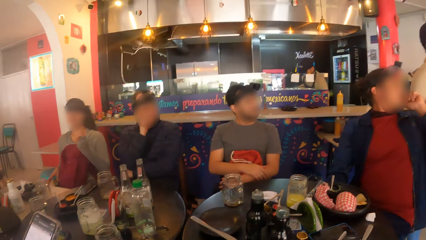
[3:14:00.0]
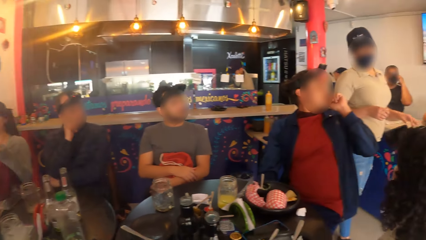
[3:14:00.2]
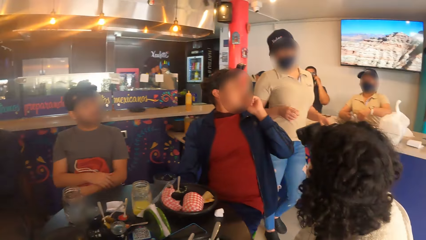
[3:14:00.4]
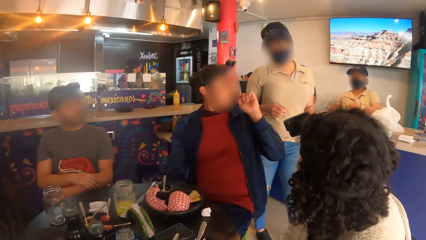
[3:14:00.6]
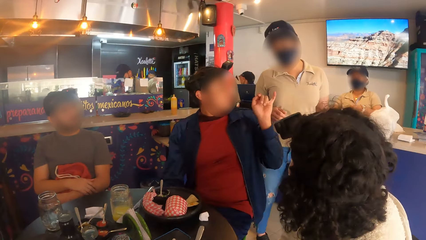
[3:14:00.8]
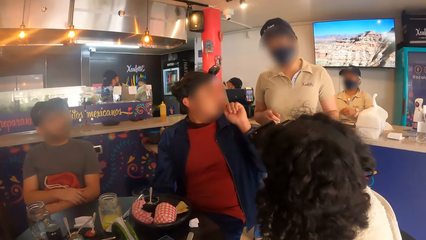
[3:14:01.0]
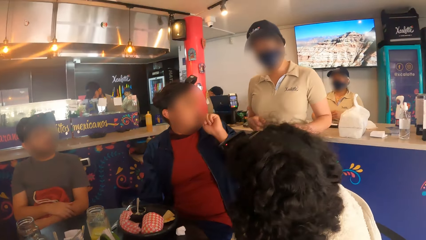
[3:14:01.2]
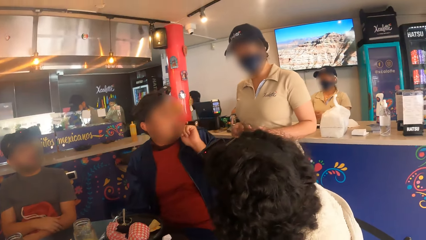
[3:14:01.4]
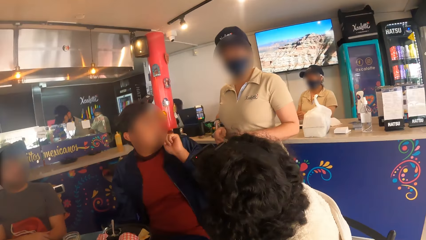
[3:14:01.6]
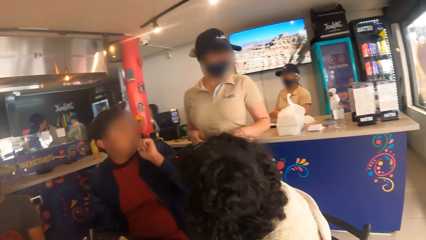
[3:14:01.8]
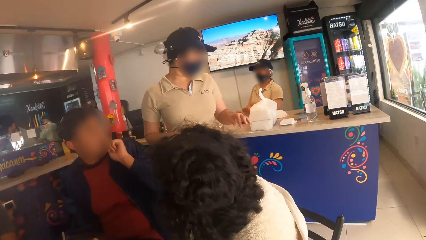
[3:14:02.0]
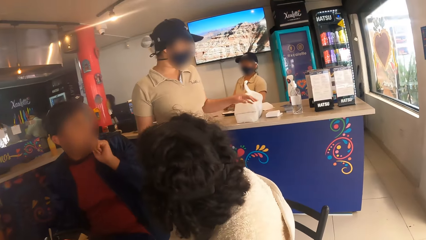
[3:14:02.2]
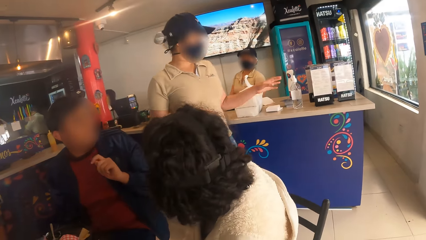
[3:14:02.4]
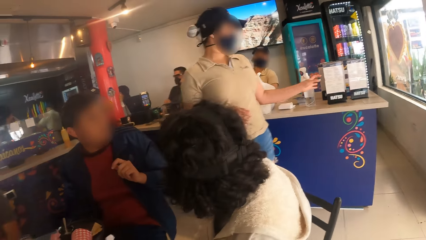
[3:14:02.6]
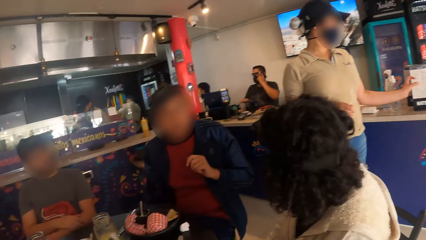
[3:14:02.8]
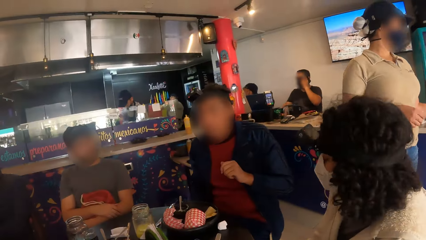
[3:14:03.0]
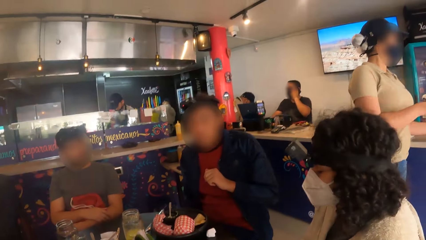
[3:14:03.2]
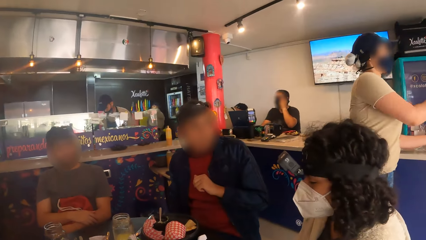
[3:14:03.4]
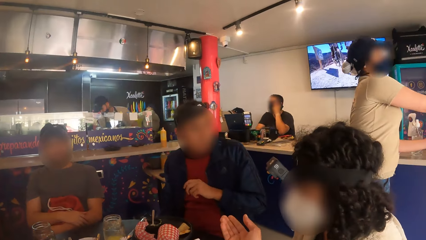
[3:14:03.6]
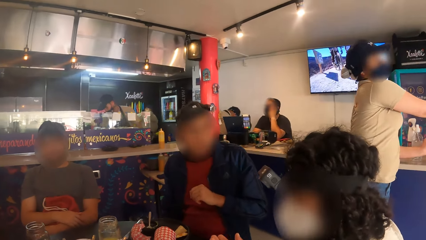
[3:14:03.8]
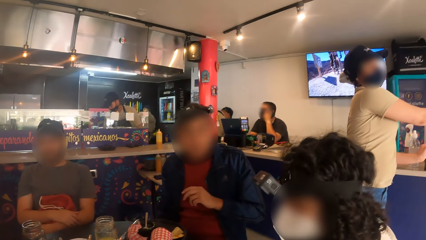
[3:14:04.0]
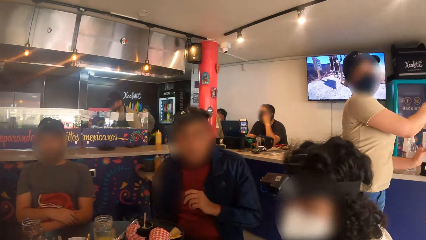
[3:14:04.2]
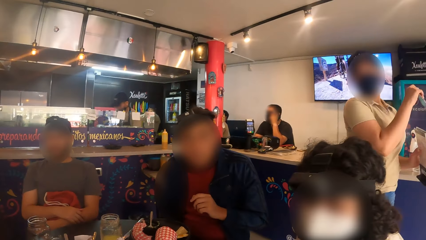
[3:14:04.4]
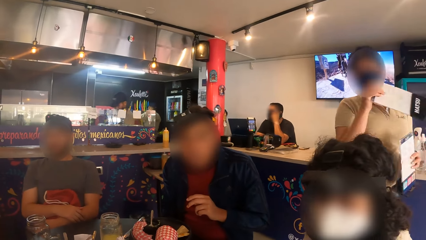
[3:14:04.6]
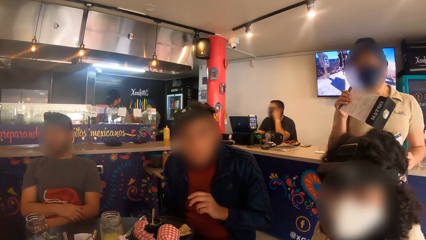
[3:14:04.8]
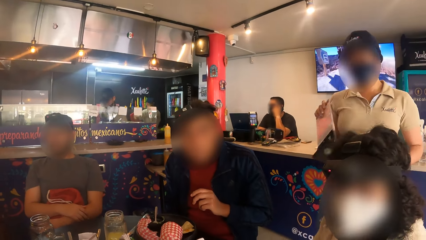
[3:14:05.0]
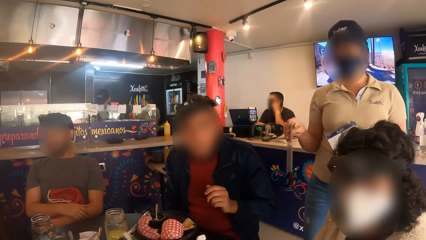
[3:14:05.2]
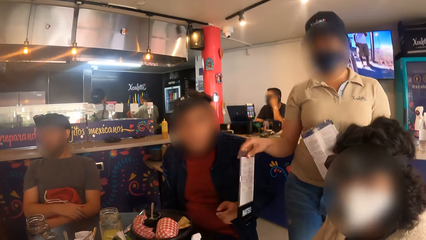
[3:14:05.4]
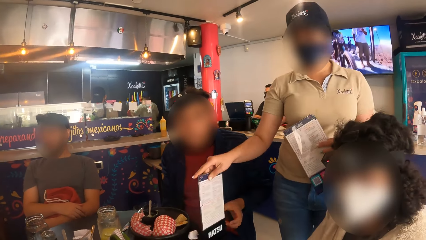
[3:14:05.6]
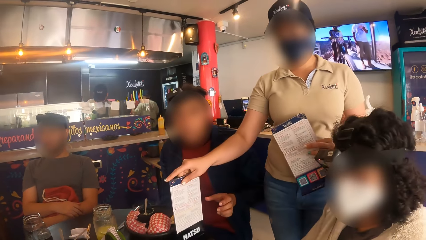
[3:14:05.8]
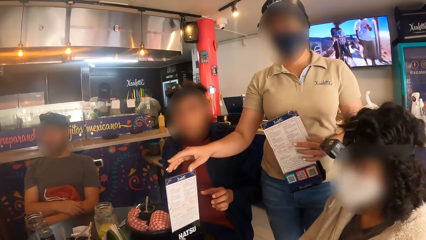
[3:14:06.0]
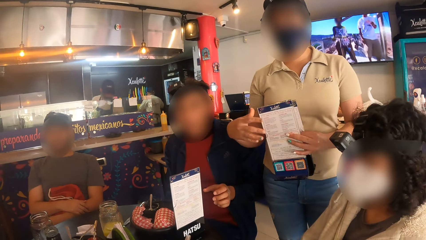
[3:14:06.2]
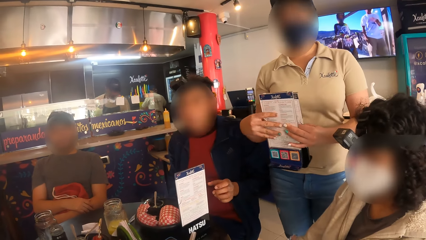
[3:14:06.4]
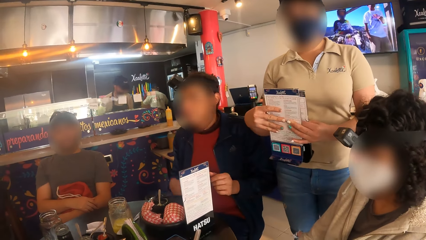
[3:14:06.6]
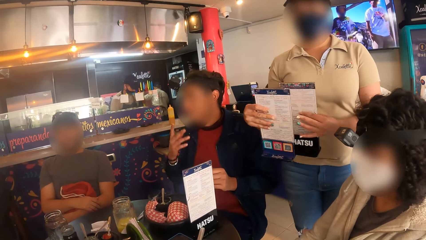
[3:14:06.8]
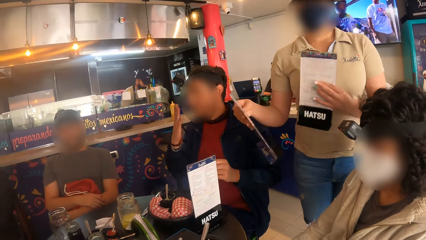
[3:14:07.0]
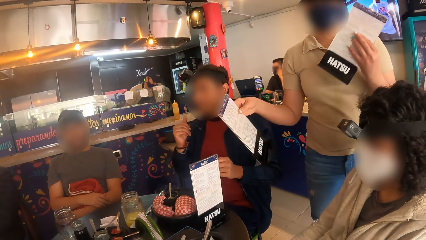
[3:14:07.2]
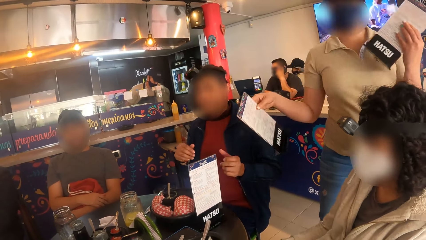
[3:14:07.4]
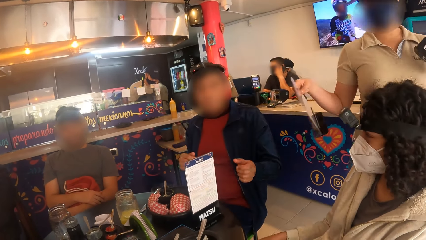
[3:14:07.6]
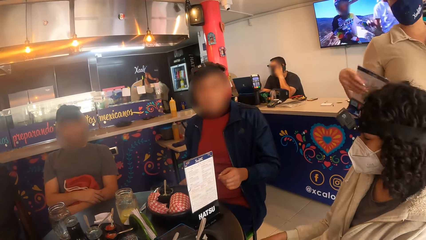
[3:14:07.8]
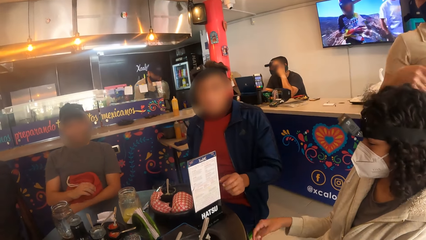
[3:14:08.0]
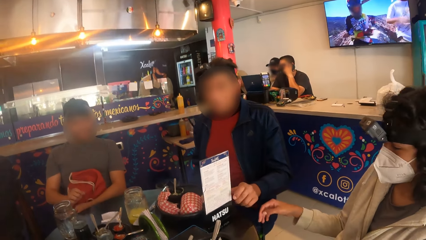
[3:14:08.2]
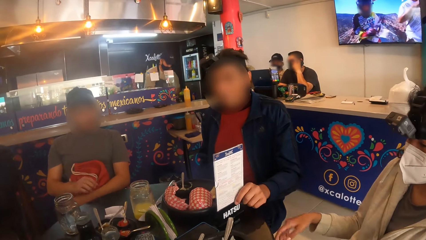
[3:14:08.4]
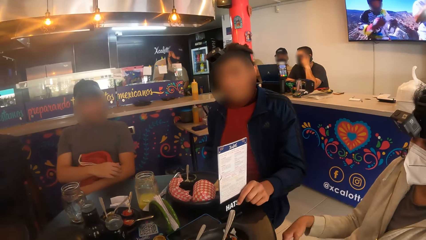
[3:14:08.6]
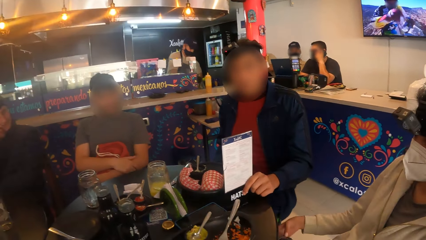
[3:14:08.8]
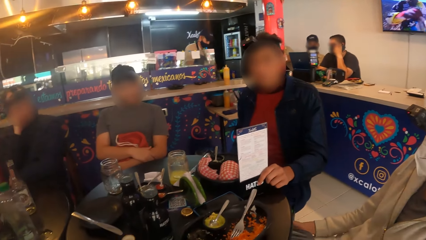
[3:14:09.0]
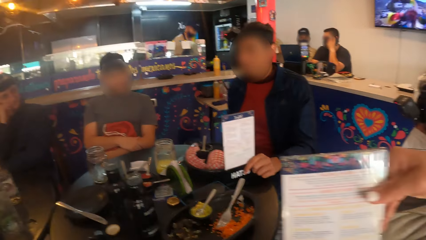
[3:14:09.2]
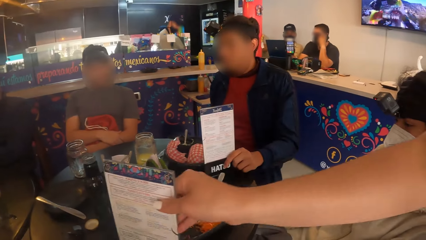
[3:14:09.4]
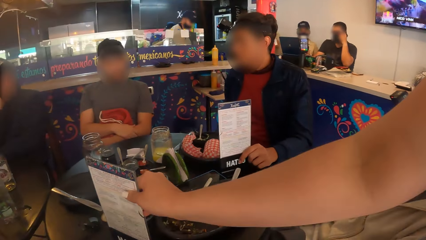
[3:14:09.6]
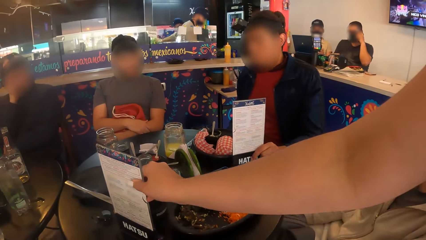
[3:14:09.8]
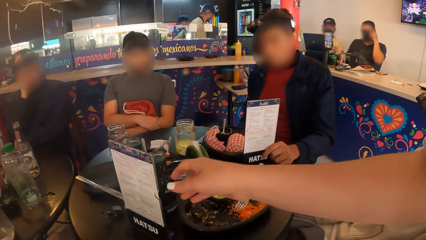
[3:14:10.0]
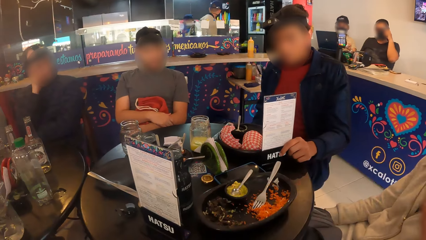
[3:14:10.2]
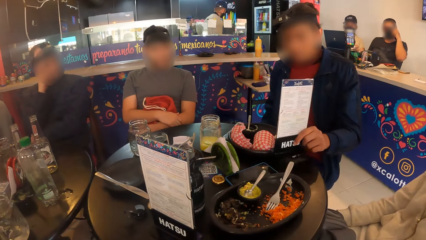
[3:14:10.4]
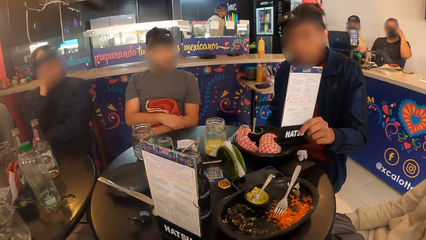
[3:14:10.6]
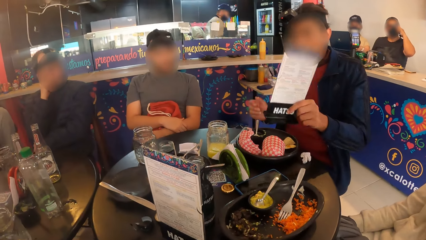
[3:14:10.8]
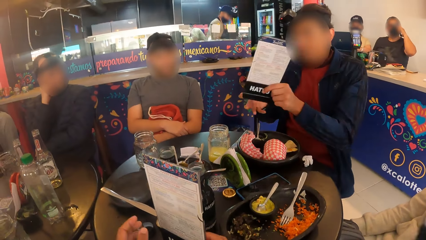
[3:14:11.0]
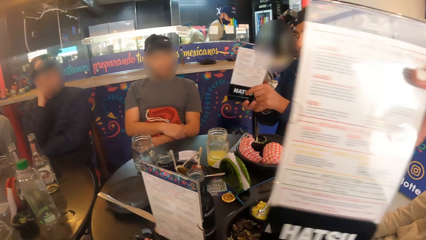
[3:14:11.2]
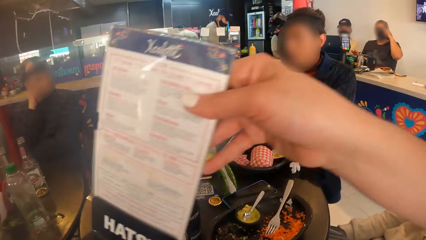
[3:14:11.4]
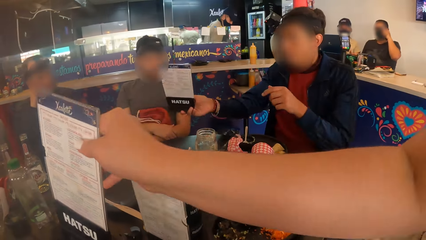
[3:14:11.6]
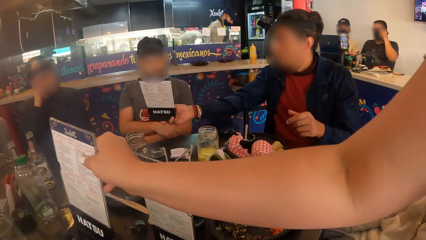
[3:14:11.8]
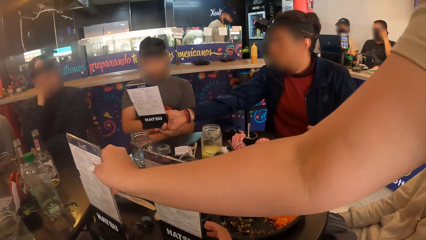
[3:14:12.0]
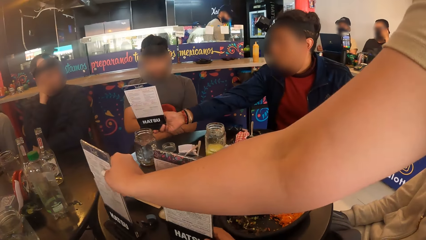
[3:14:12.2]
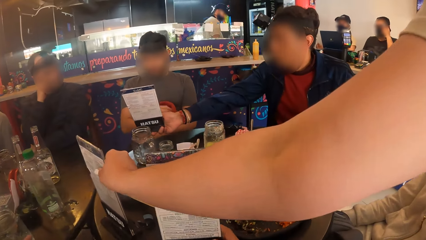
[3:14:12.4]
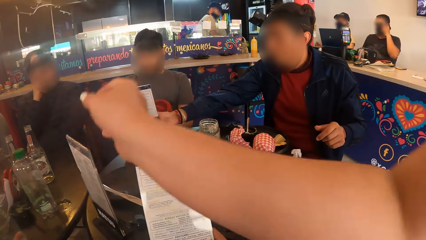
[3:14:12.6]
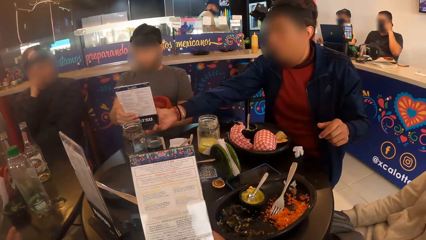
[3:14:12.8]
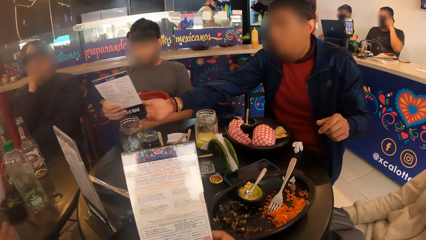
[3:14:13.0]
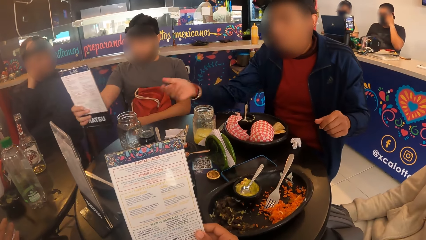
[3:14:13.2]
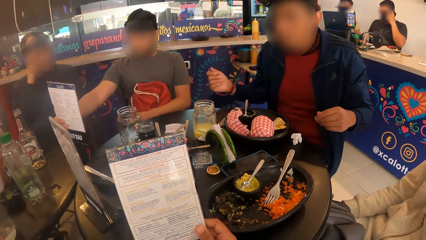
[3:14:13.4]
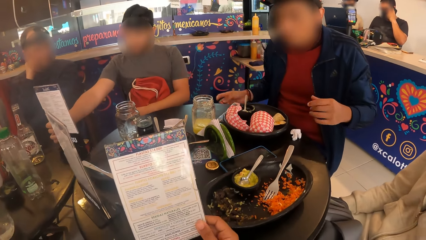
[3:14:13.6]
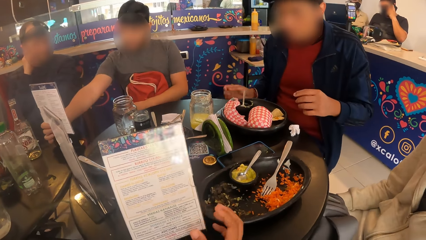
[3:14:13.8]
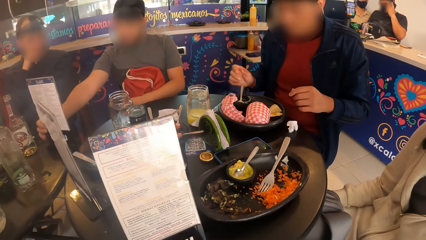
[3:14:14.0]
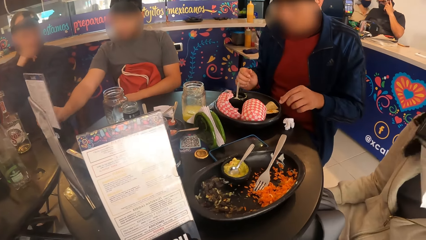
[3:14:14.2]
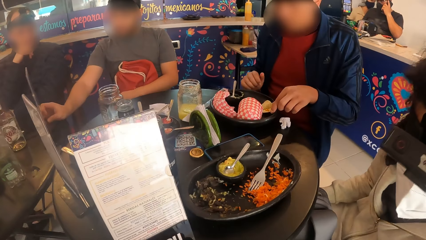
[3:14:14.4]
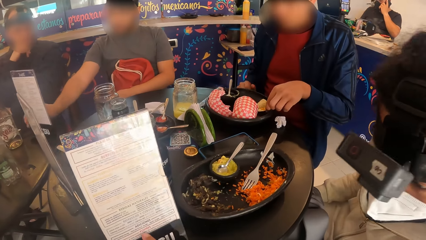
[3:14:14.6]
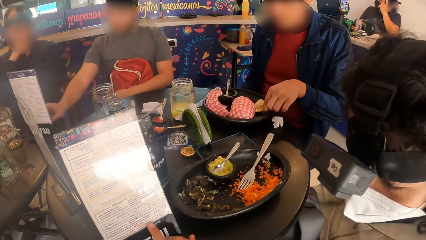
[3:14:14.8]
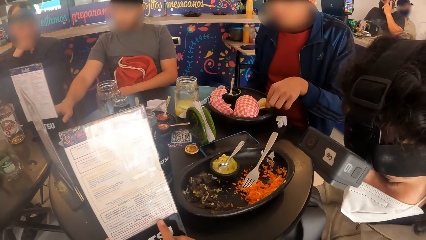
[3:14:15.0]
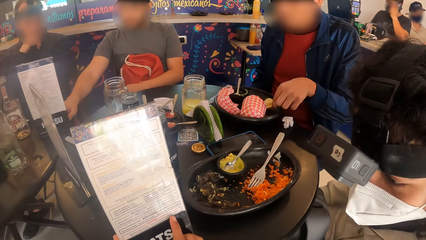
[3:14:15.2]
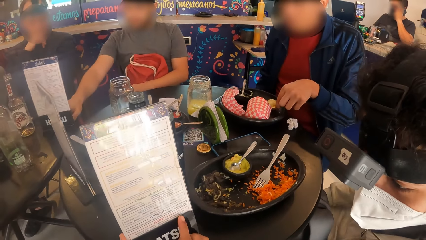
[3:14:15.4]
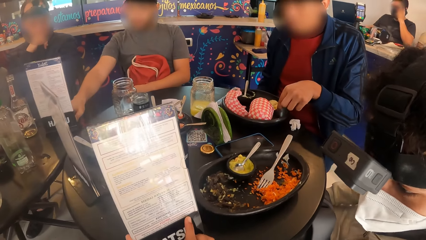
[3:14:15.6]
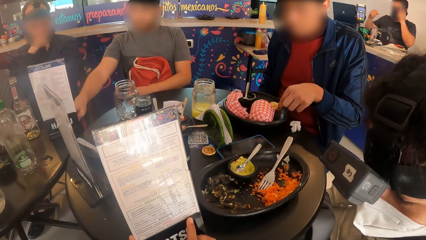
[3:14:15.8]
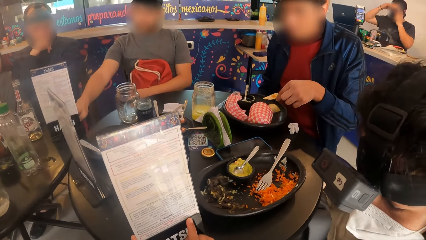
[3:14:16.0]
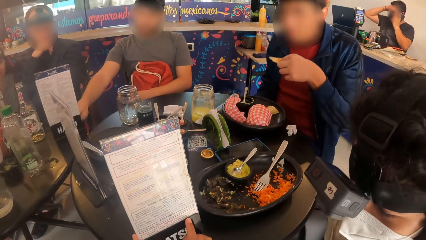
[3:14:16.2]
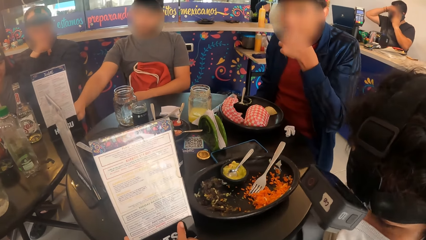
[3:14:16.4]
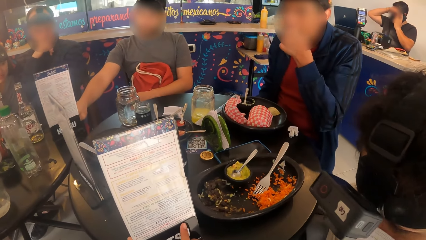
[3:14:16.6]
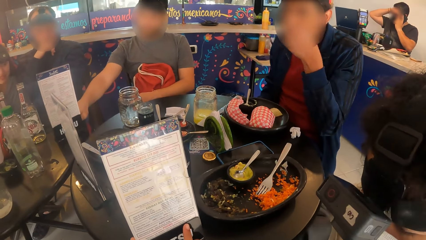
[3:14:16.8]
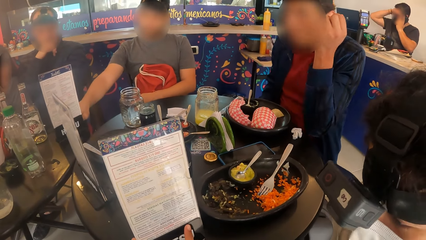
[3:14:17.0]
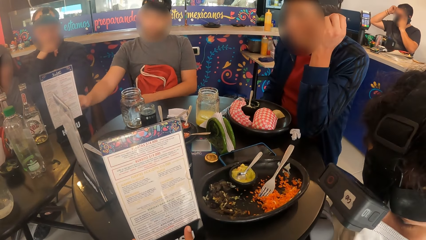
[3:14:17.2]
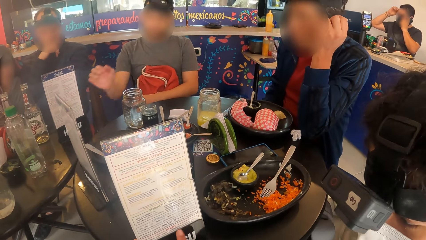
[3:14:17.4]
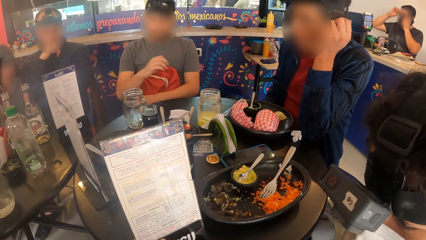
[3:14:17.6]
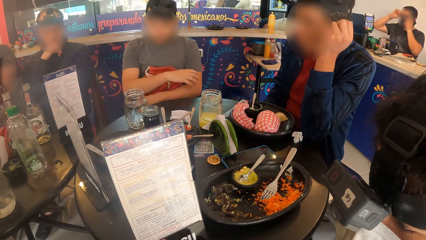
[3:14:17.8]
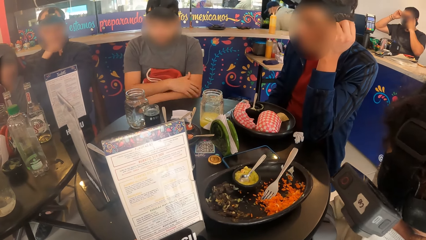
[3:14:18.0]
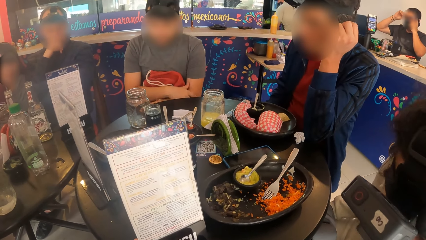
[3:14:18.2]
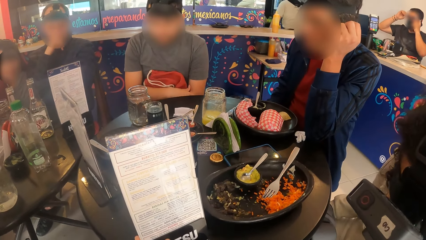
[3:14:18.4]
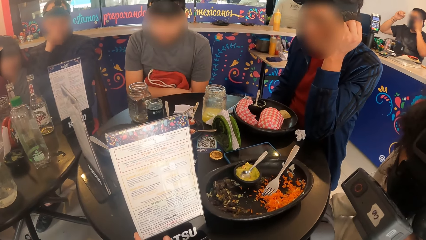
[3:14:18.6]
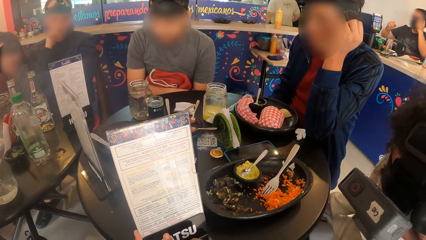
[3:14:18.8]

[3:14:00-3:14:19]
A person interacts with a waiter. The waiter puts a menu on the table repeatedly. The camera wearer picks the menu from the table with his right hand. The first person gives another person a menu. The other person puts the menu on the table. The camera wearer interacts with a woman.
